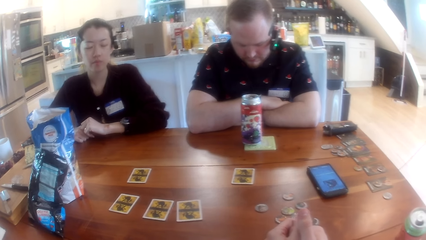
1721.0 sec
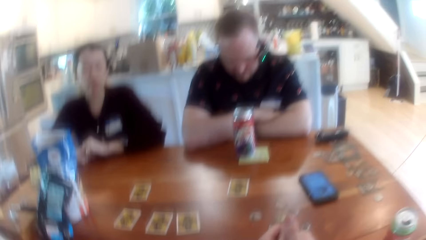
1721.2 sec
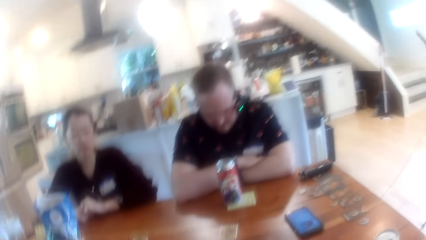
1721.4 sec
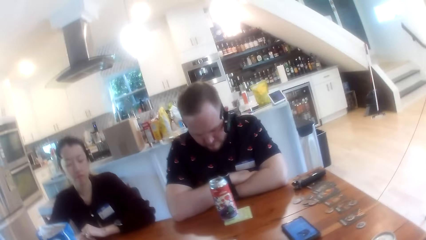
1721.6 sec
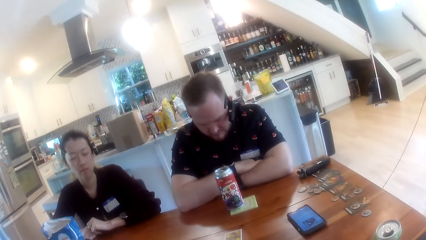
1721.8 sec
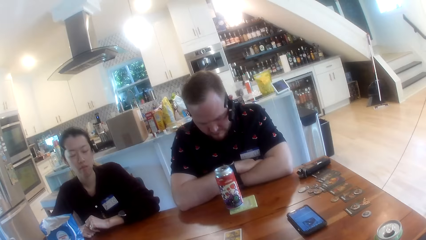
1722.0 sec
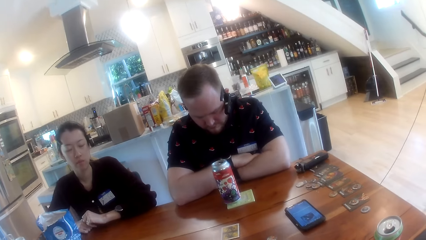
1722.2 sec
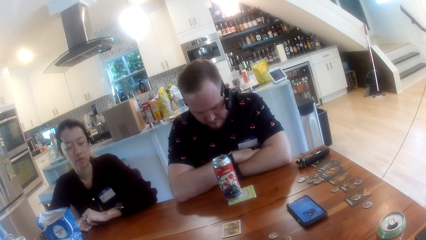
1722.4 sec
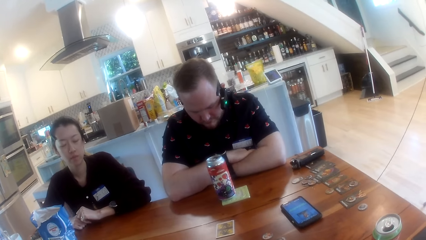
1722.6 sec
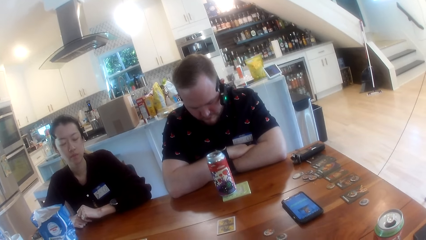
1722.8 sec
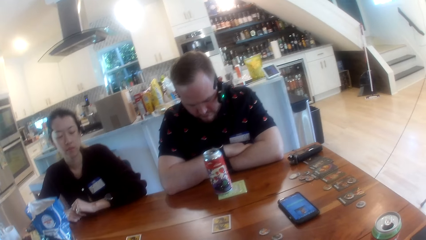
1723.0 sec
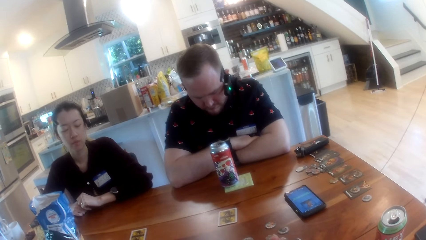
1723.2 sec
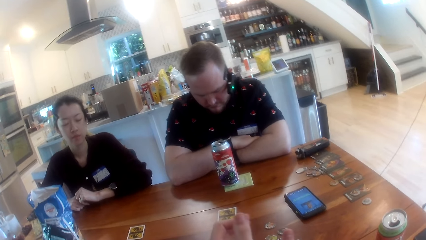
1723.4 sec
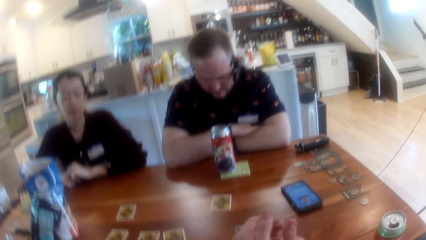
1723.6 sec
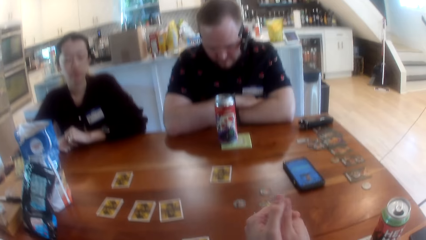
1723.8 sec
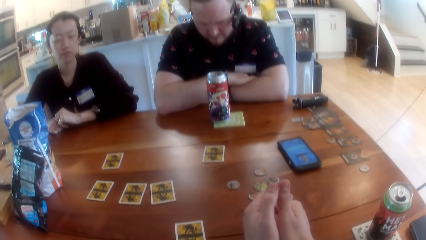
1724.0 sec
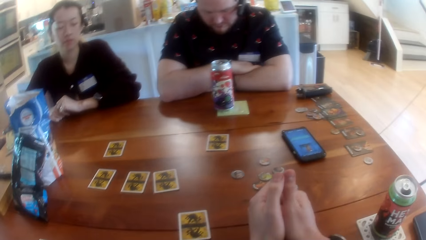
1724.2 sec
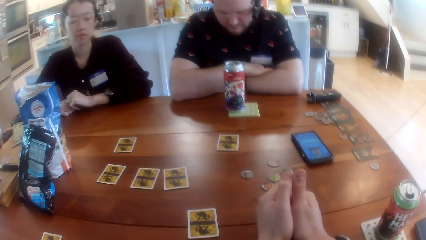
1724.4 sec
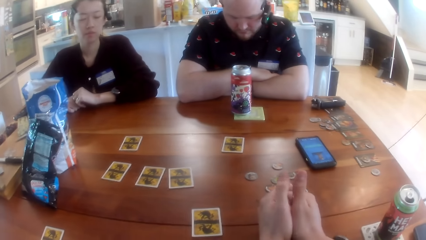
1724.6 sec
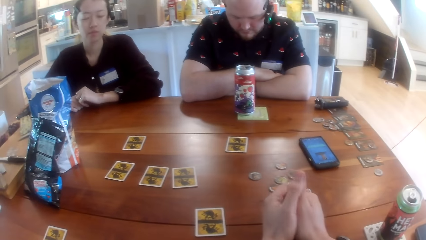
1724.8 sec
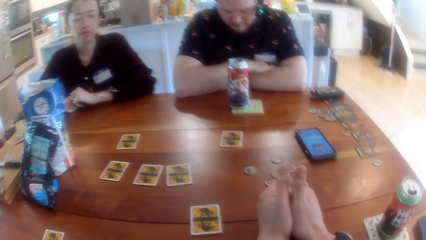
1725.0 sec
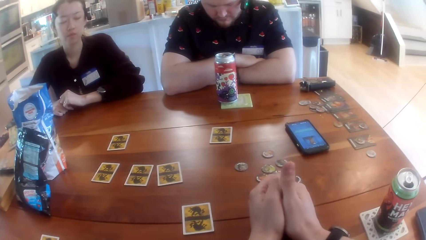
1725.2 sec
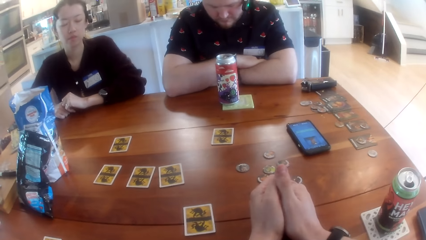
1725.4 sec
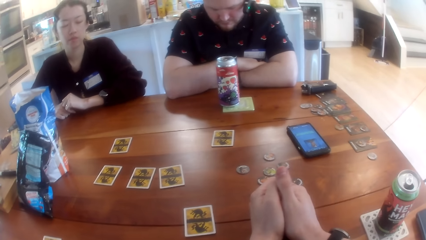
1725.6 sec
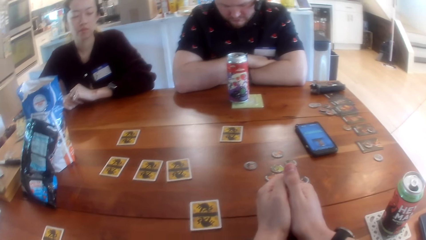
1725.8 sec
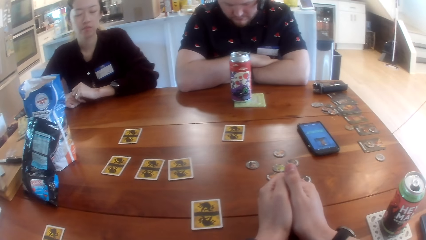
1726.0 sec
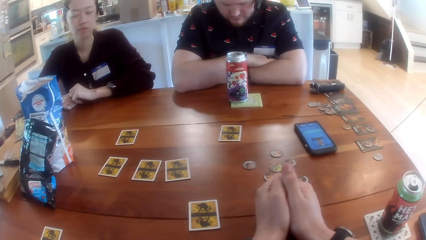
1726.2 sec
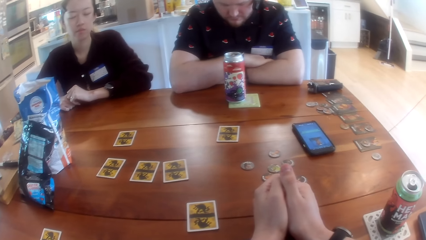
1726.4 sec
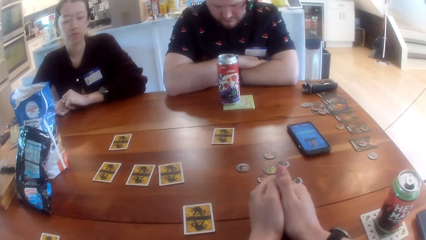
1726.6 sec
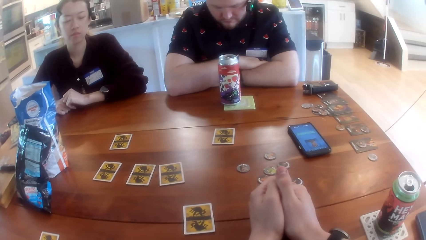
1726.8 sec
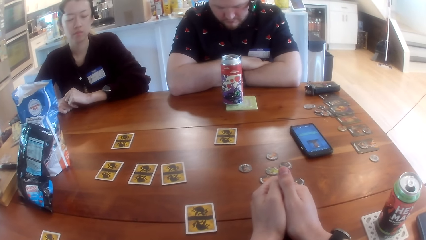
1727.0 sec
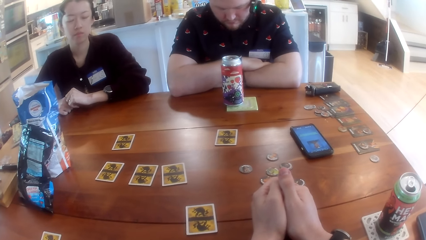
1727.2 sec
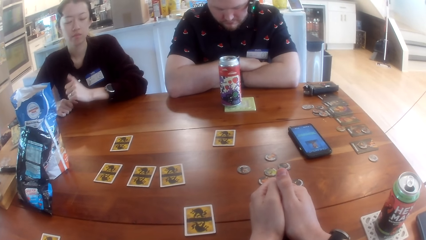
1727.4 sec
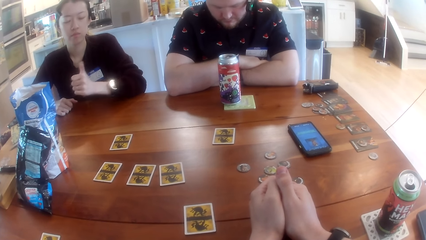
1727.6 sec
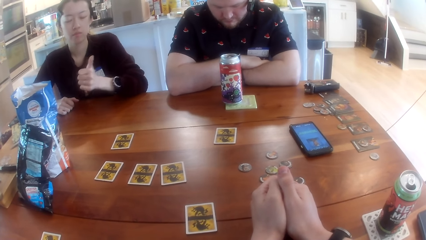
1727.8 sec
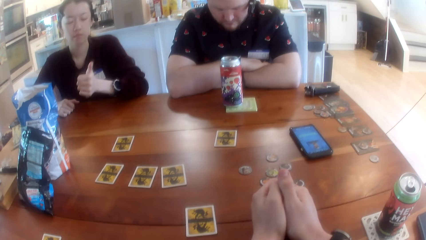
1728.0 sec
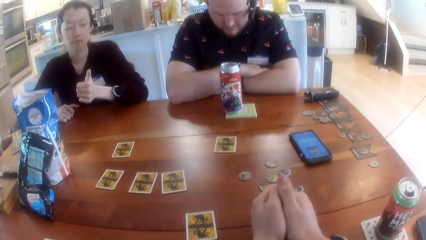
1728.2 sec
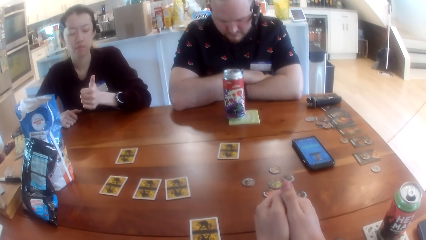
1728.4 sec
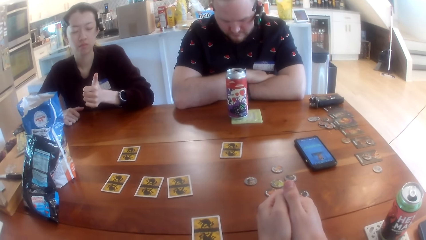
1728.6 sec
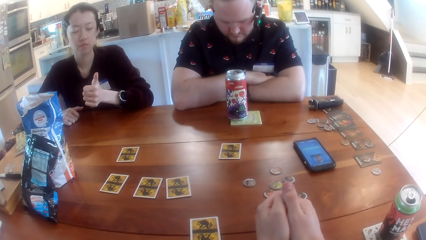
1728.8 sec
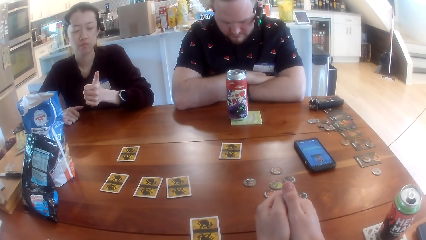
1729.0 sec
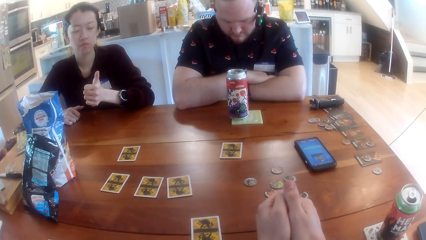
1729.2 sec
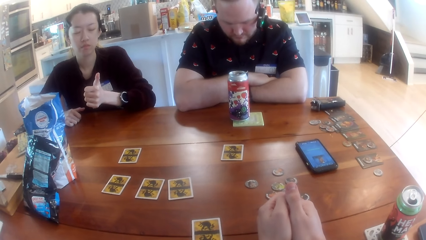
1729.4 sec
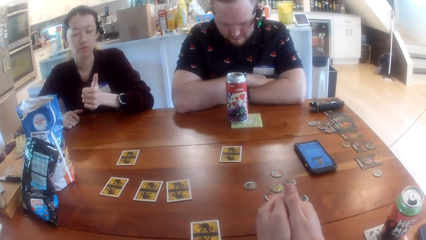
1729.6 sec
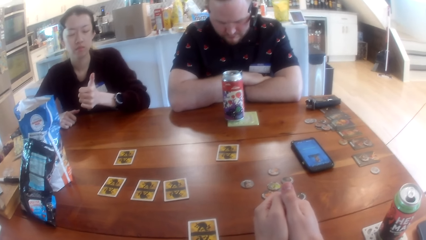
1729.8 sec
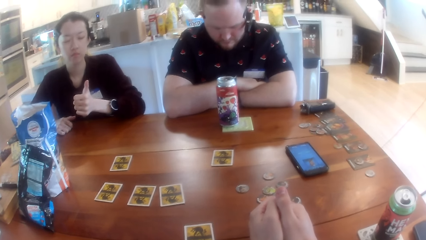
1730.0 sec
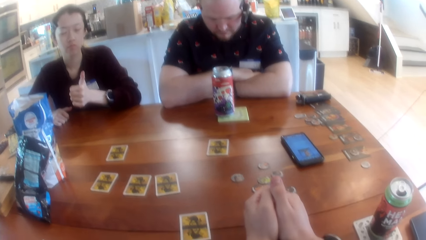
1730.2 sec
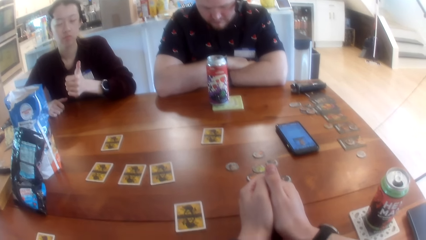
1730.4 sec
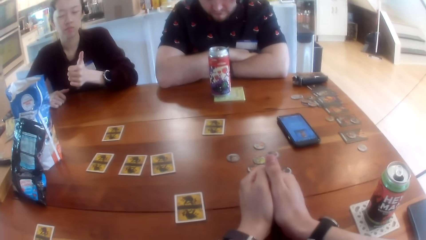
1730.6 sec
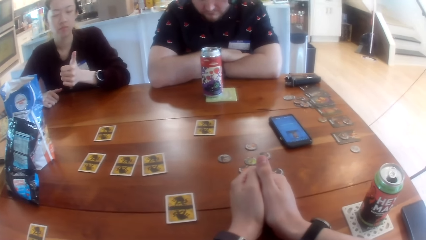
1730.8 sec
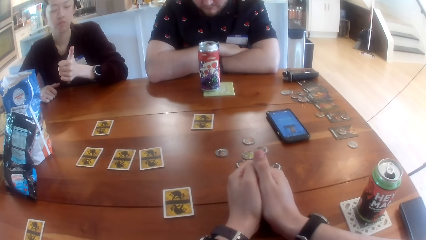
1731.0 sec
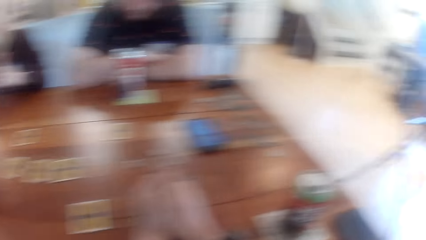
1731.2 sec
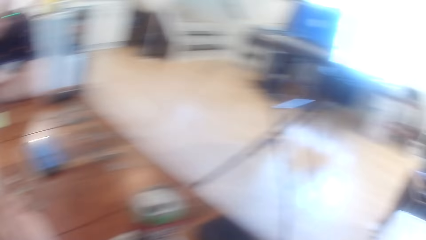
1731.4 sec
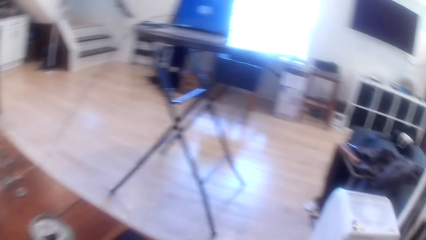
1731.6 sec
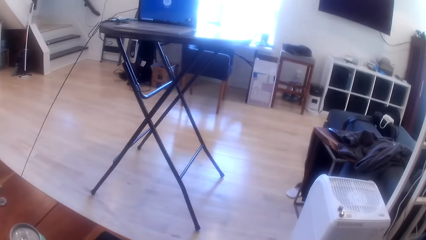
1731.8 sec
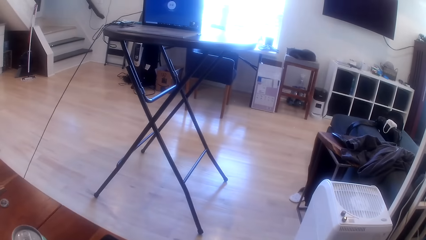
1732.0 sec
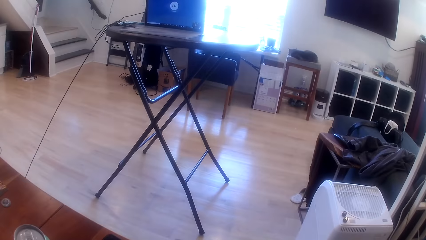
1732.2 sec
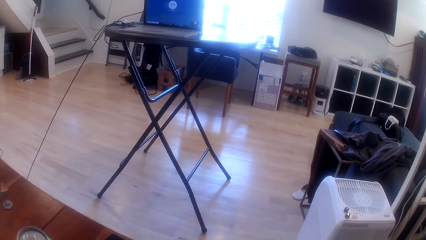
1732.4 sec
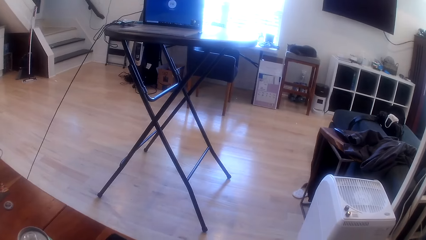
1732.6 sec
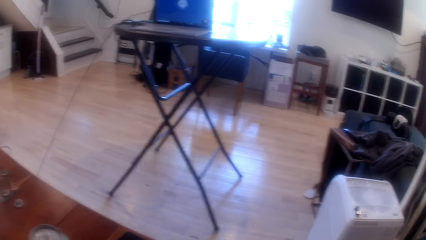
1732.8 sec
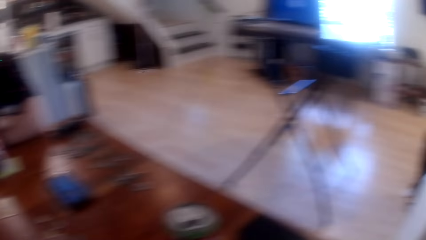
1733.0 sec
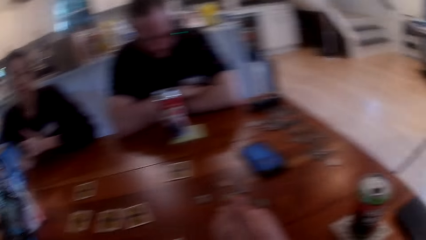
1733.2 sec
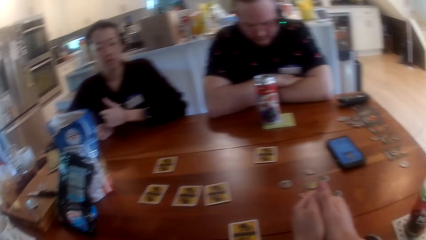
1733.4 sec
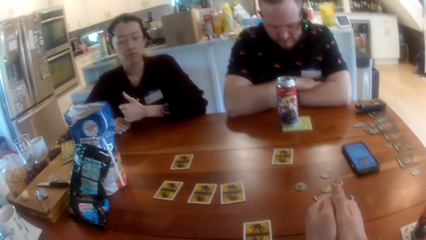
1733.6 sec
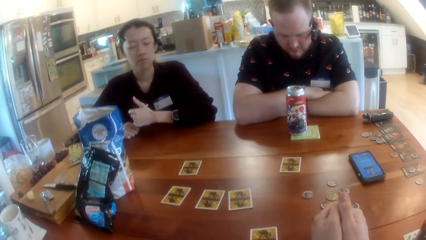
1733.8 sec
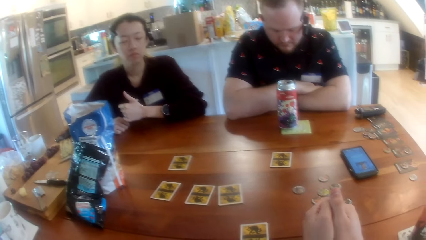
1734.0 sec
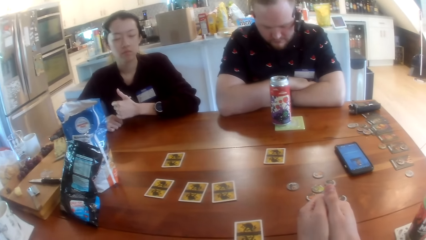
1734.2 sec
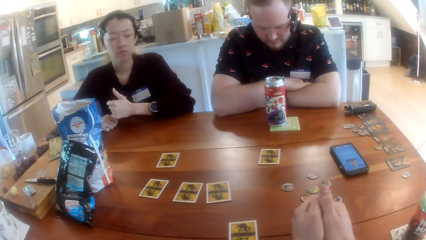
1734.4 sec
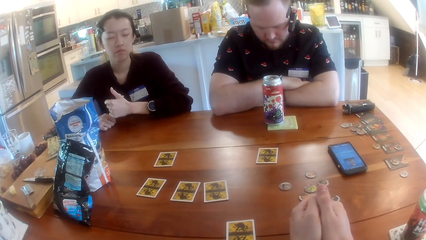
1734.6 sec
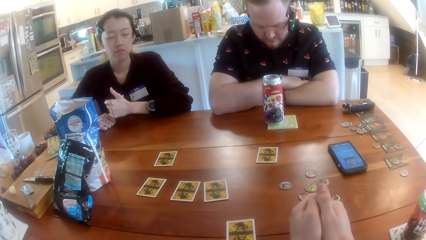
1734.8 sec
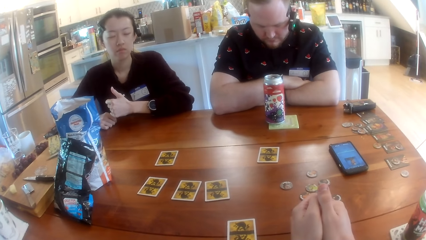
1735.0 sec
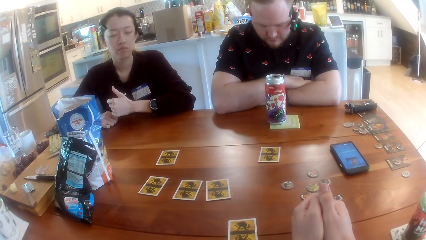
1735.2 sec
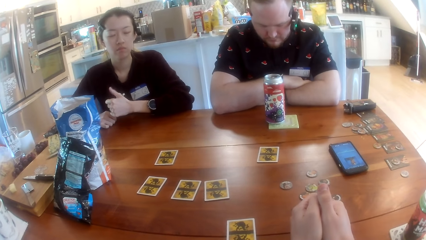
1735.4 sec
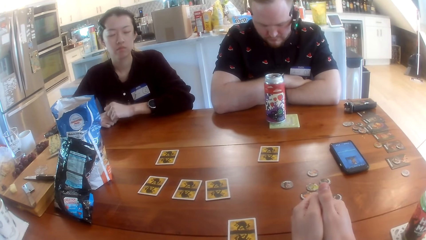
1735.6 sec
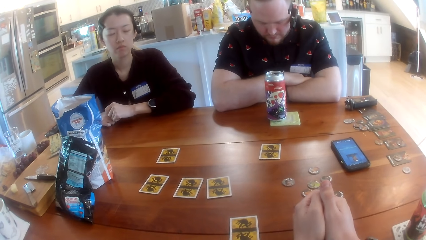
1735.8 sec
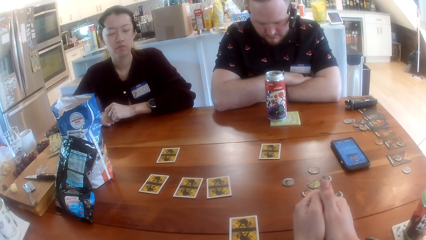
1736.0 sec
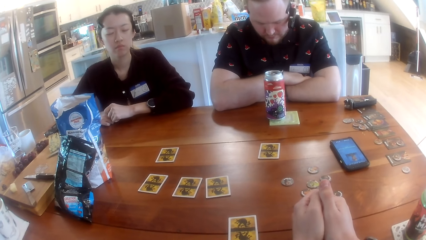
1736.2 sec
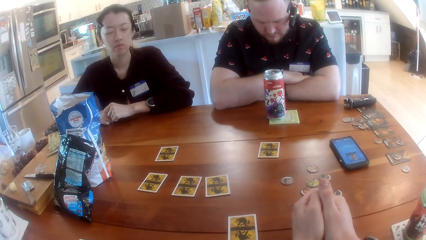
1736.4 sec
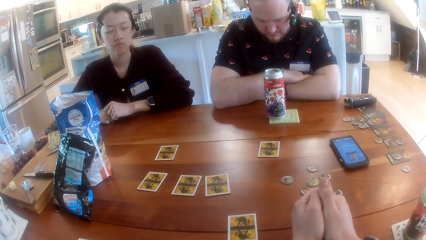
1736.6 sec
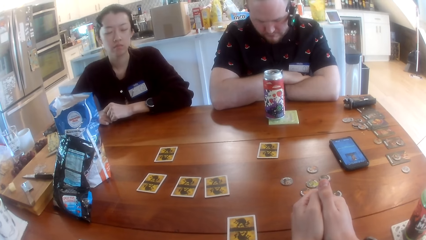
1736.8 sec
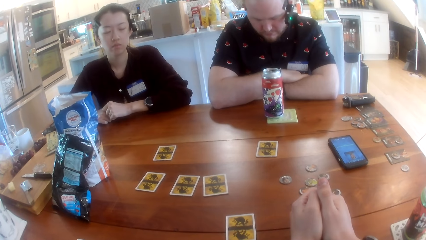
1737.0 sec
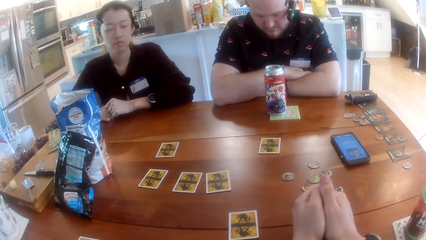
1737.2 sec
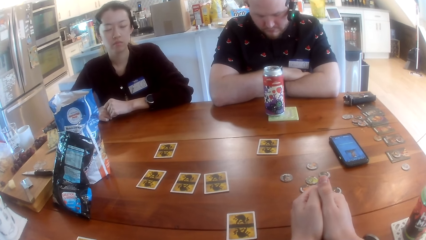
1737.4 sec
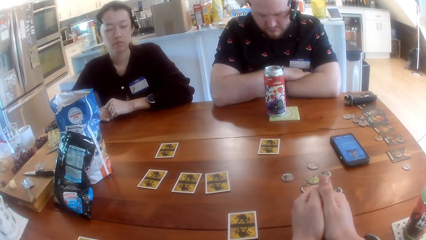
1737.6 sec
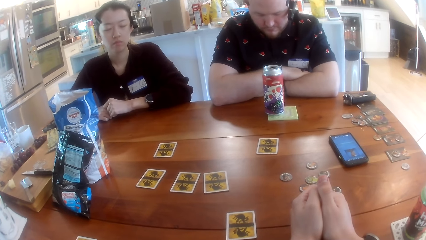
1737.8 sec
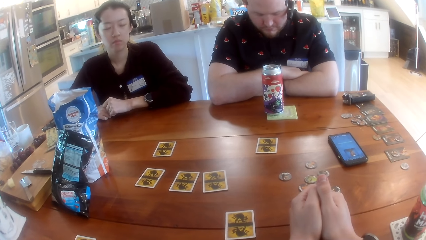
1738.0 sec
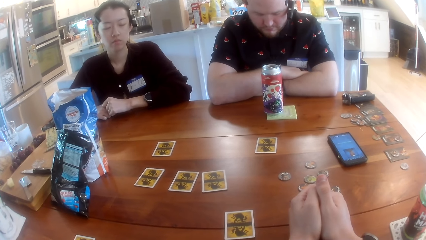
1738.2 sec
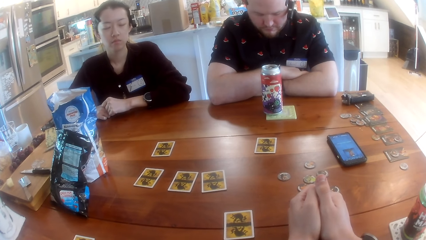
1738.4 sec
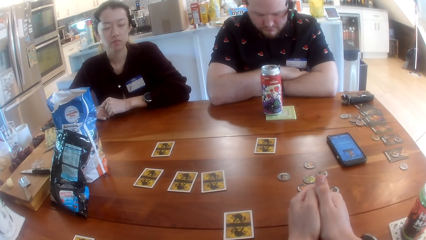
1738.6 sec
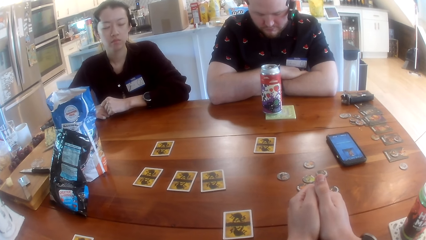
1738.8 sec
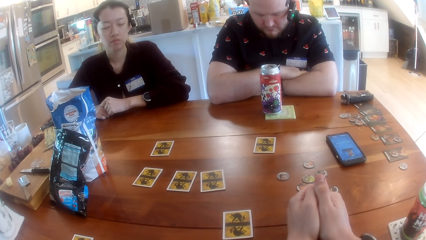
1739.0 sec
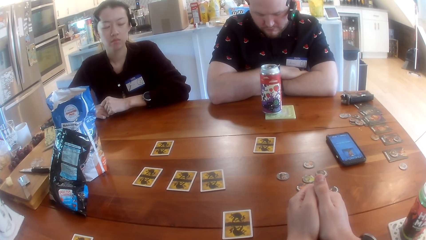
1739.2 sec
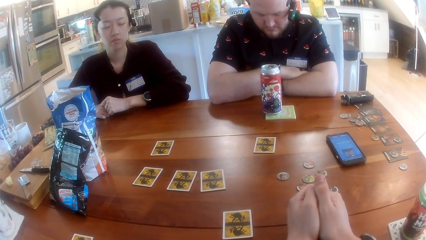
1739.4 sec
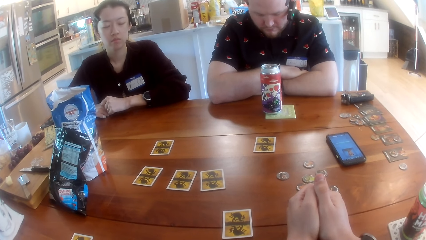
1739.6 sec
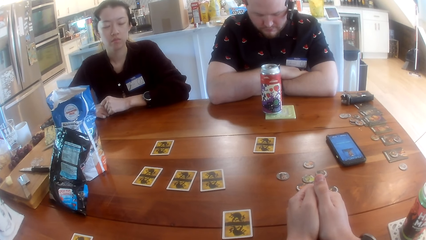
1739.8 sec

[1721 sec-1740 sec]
The camera wearer looks around the apartment. They stare at the table. The woman sticks out her left thumb. The camera wearer stares at the woman. They look around the apartment. They stare at the table.
